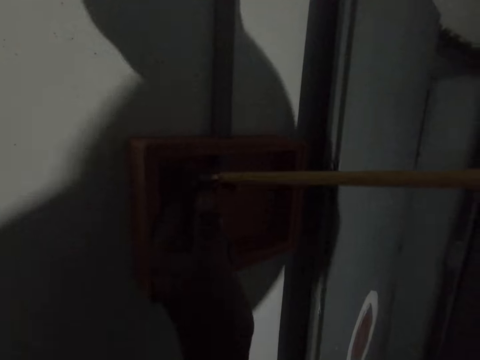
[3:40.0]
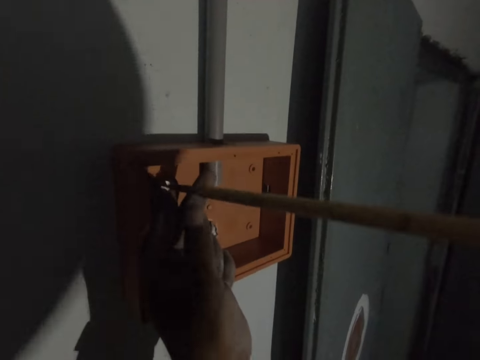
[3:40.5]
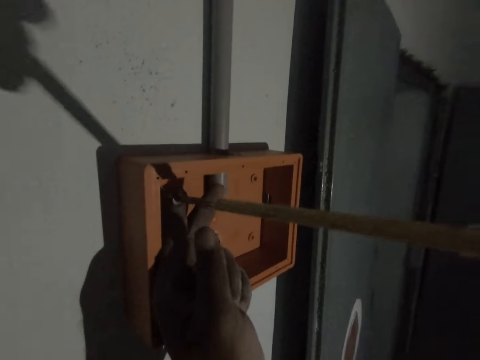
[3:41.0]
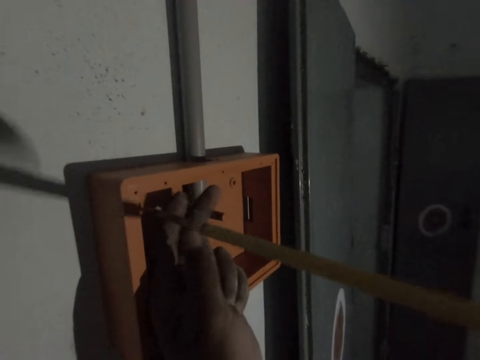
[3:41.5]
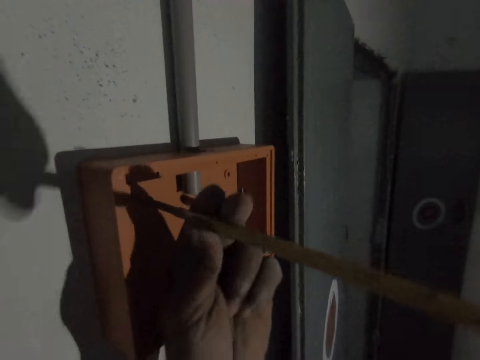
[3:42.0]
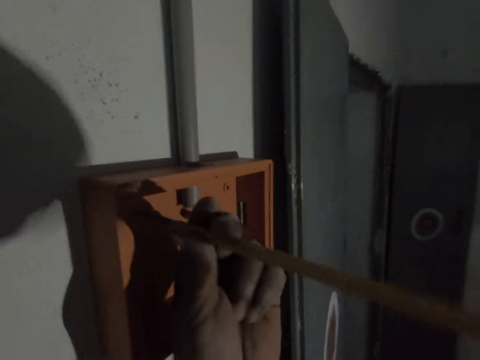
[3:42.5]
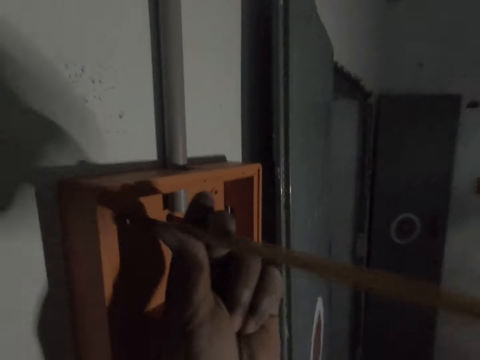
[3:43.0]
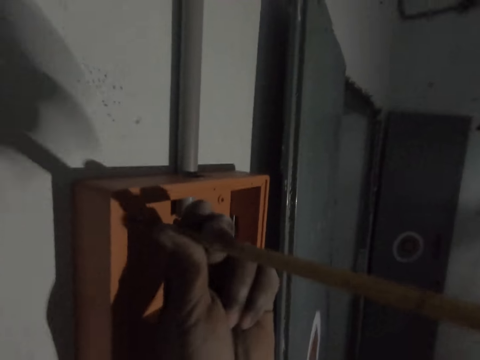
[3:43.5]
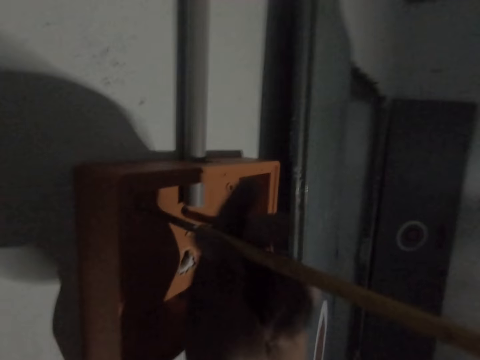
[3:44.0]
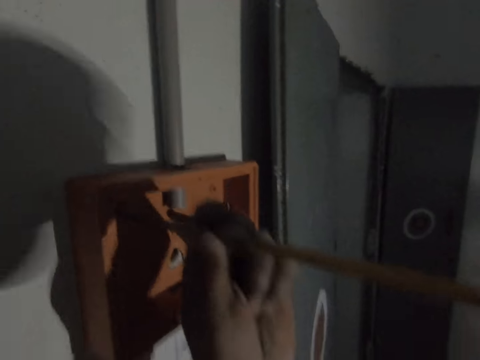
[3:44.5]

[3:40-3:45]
The camera wearer tightens a screw with a screwdriver.

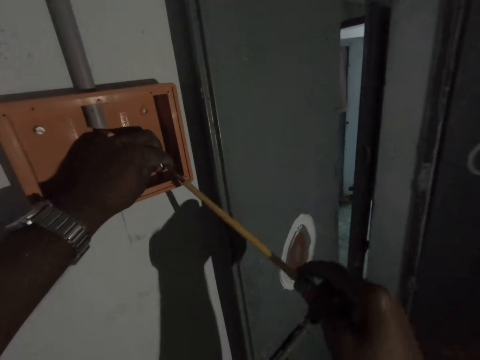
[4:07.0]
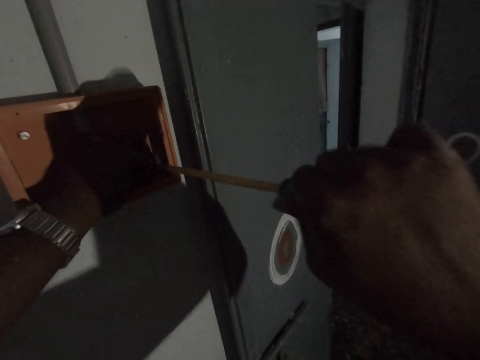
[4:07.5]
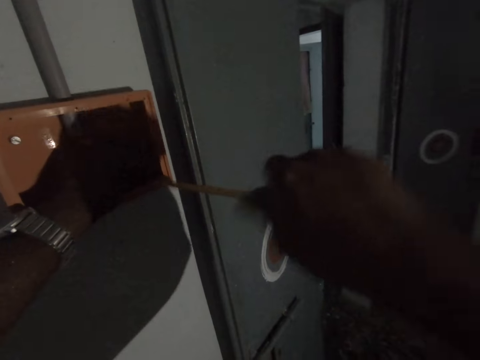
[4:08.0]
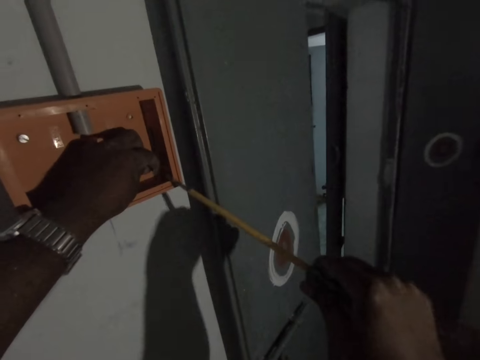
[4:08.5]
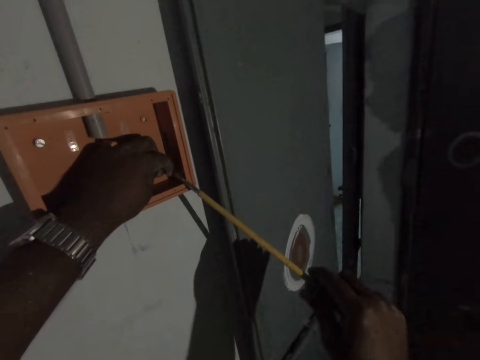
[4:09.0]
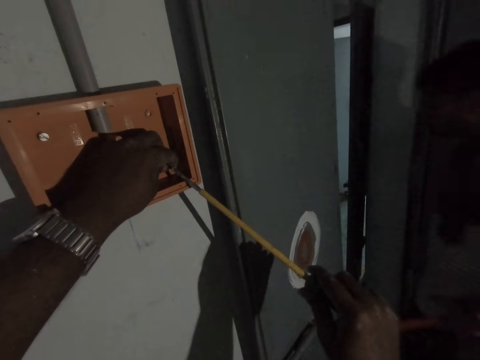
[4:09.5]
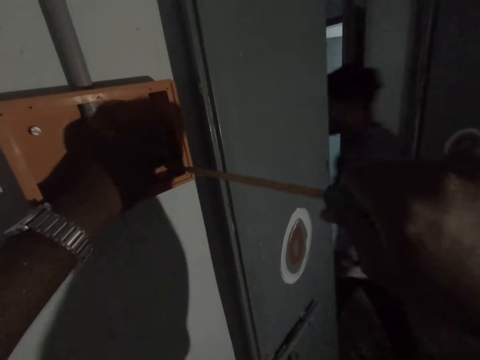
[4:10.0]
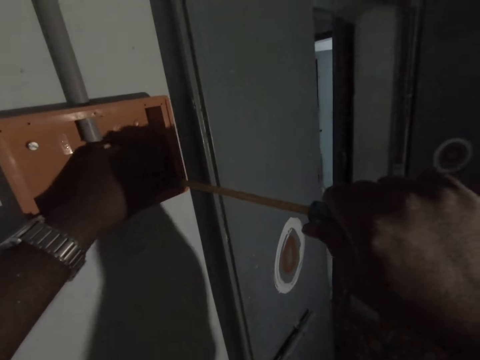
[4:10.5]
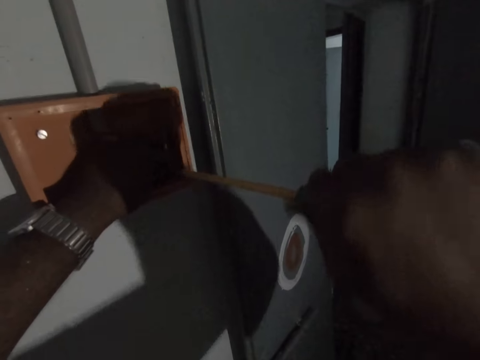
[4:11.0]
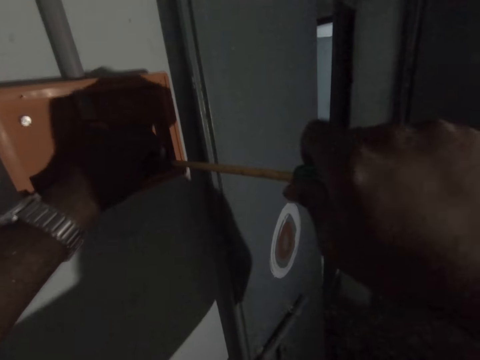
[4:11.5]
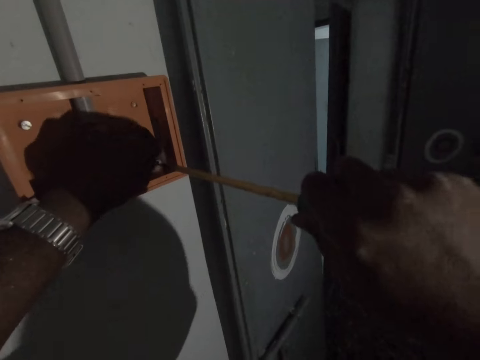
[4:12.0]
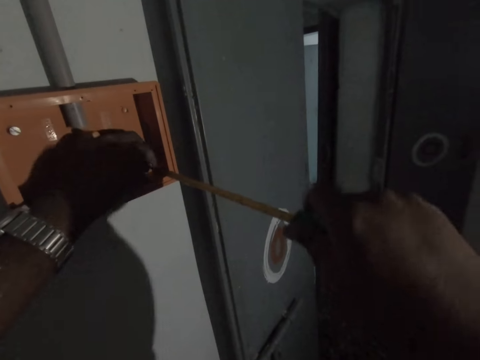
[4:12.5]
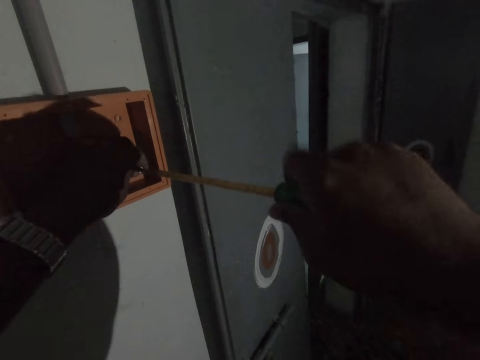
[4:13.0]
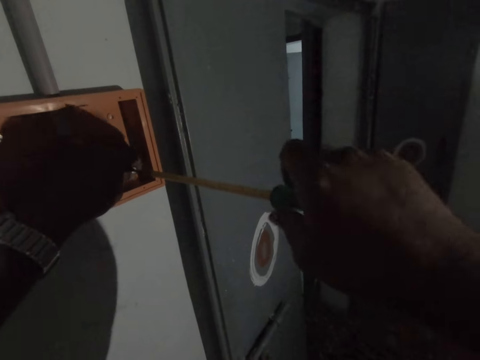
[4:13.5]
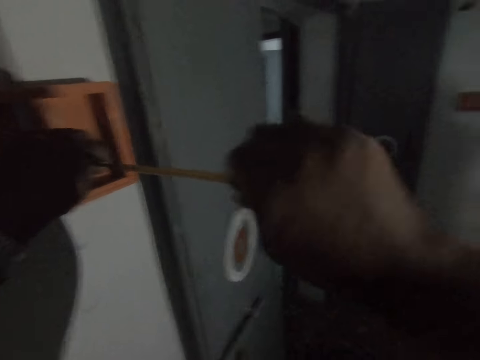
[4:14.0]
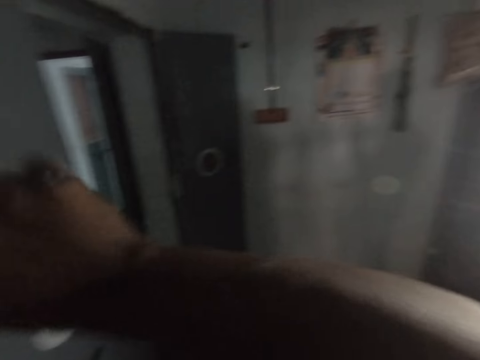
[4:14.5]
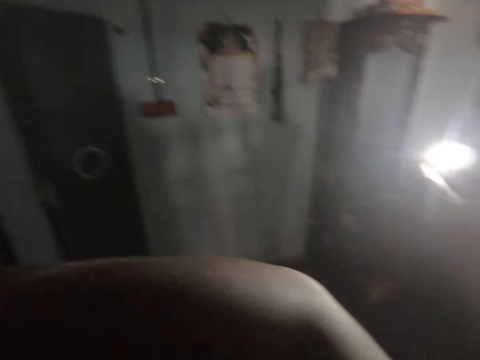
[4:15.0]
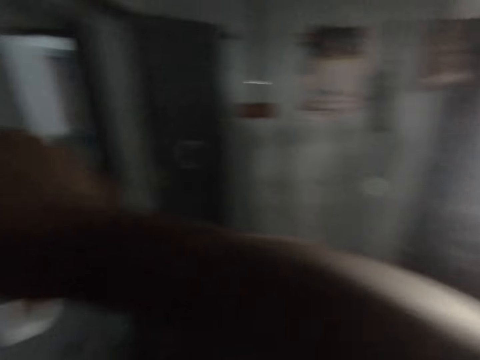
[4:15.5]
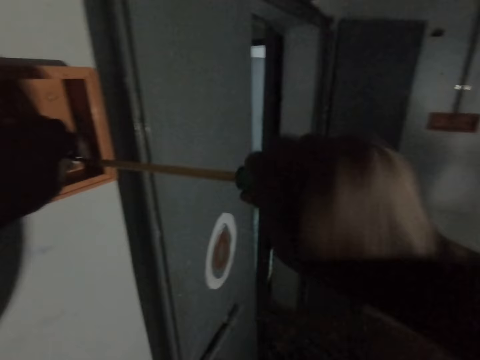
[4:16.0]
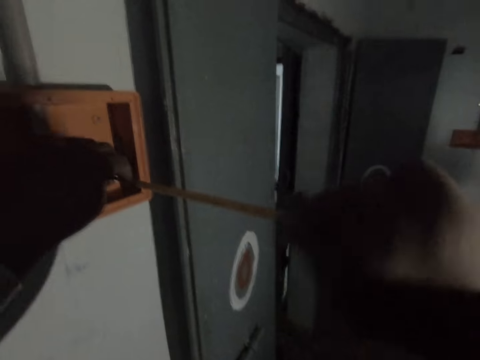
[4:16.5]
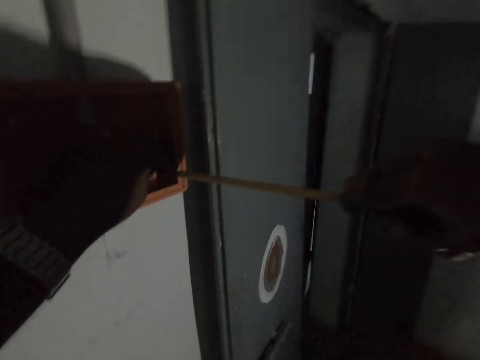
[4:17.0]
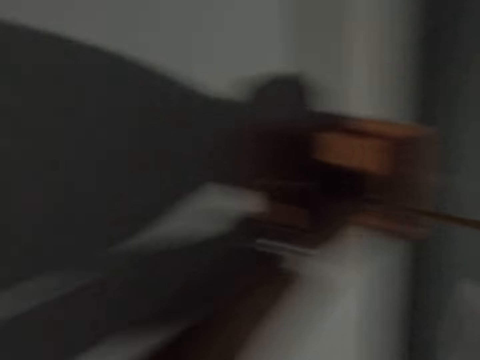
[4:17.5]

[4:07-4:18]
The camera wearer tightens a screw with a screwdriver. He loosens the screw with the screwdriver with his right hand. He converses. He turns around.

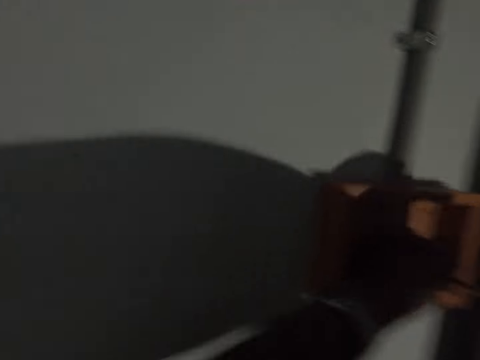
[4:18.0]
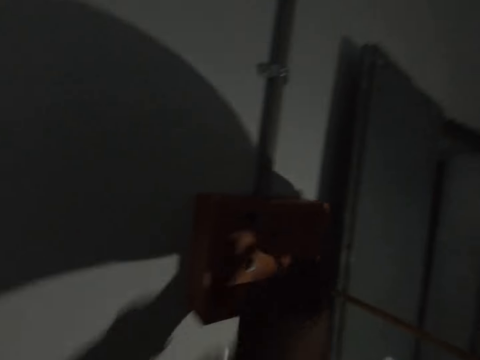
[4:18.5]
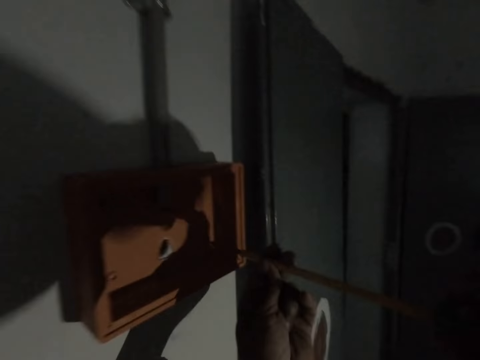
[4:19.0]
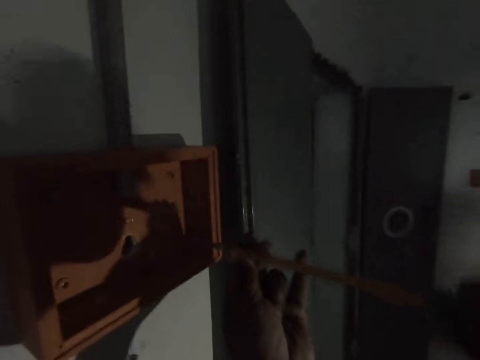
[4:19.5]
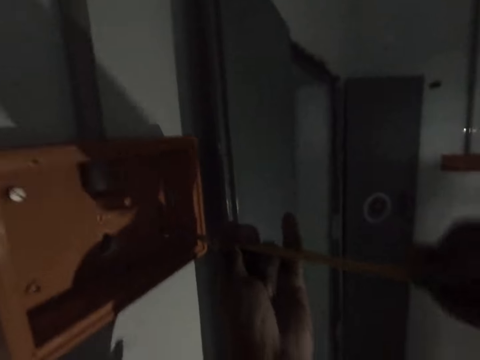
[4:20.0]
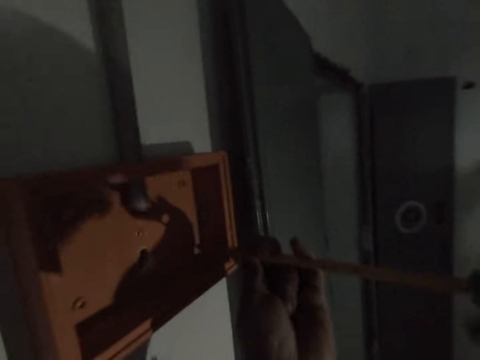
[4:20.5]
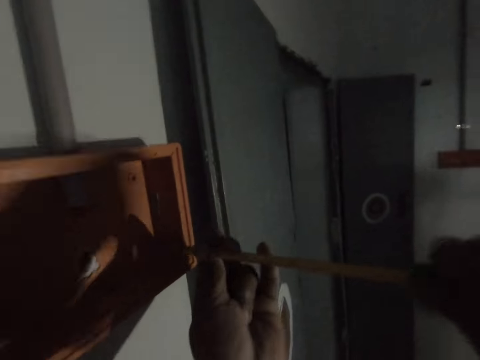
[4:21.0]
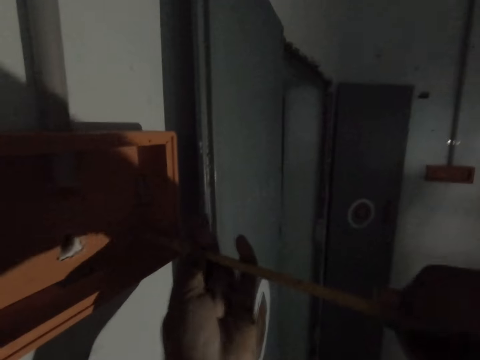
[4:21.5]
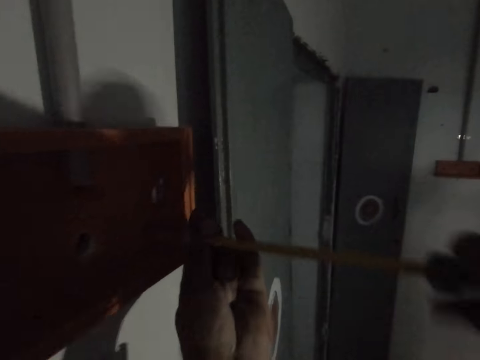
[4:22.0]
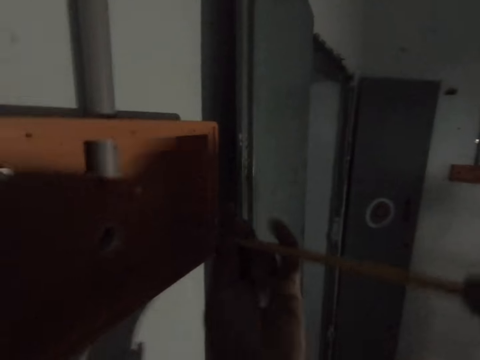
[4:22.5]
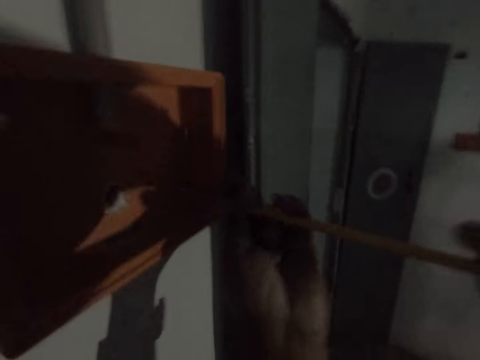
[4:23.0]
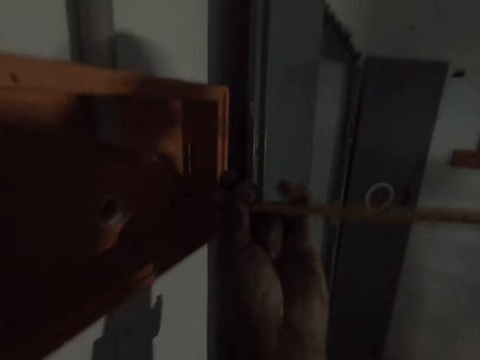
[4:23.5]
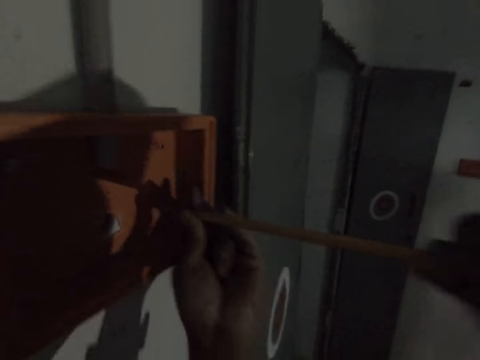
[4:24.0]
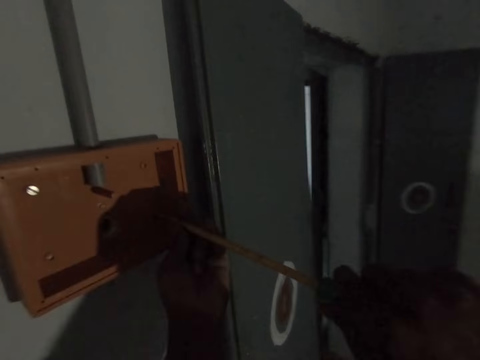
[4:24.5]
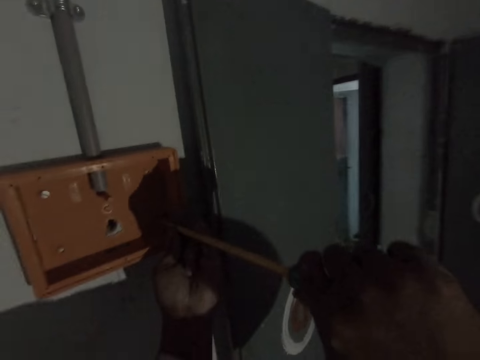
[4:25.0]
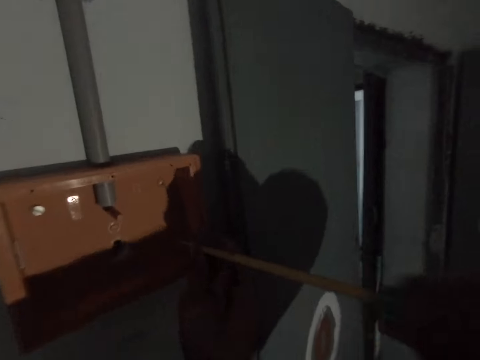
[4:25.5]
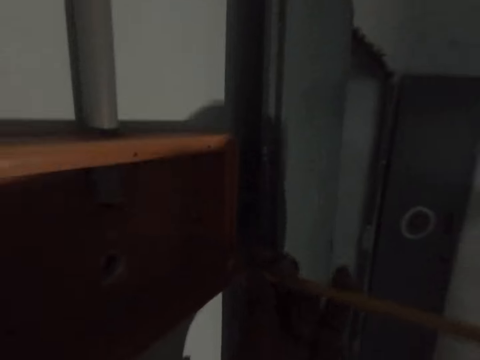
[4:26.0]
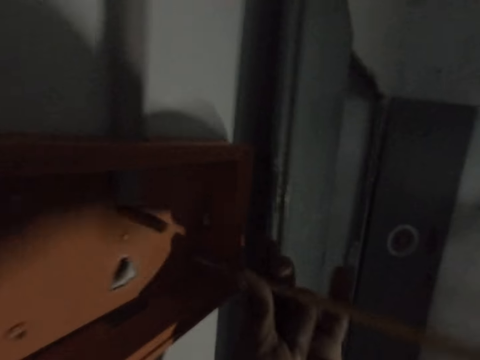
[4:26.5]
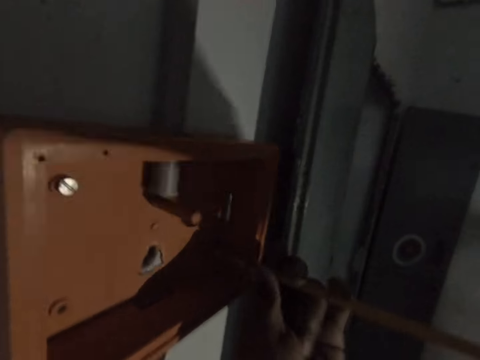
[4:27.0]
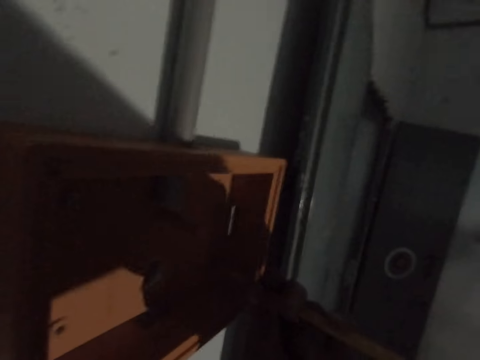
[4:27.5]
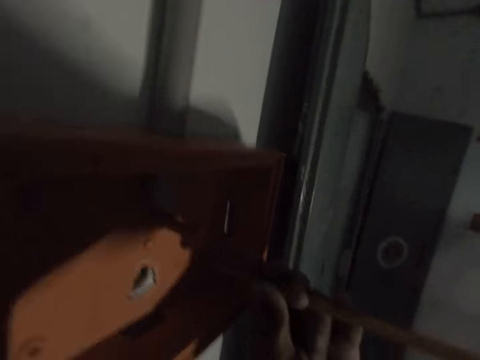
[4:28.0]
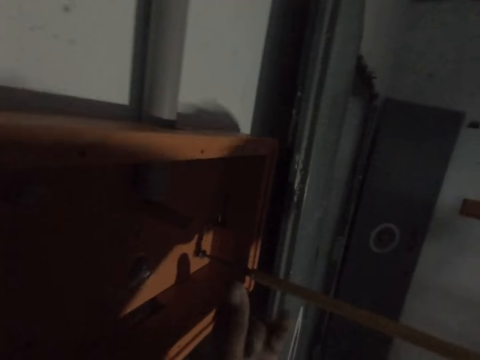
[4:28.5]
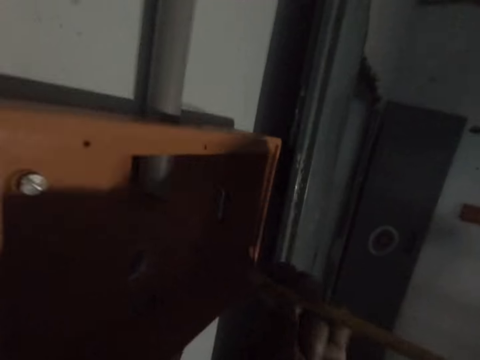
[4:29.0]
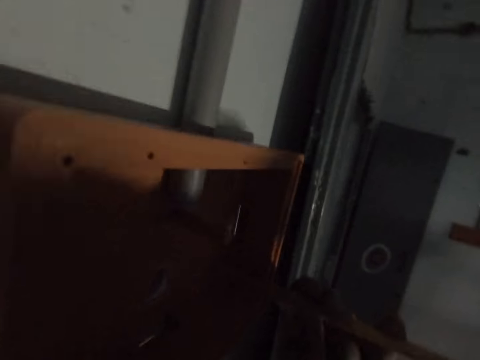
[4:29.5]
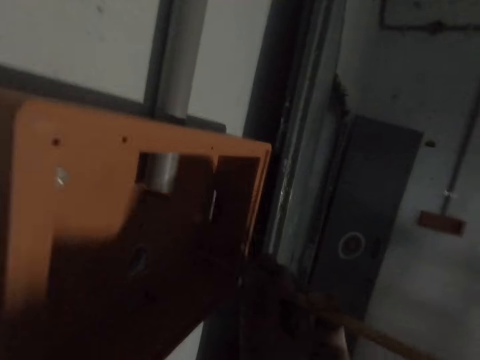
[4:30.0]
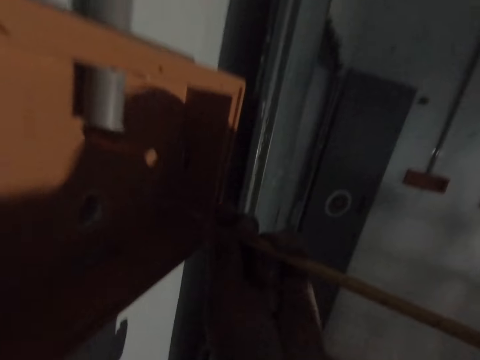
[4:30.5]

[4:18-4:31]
The camera wearer converses.
